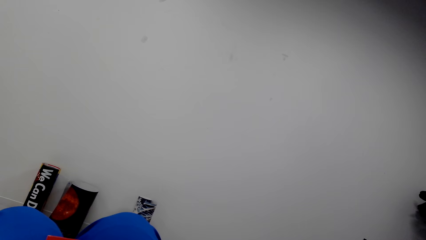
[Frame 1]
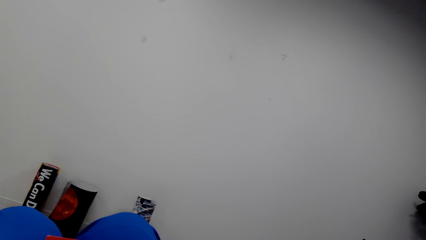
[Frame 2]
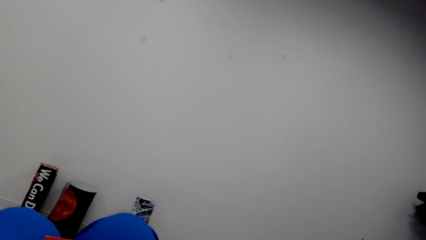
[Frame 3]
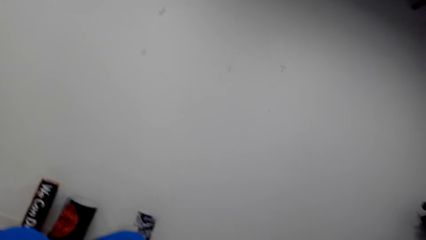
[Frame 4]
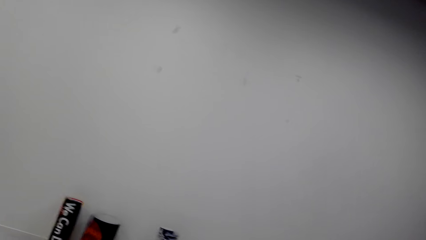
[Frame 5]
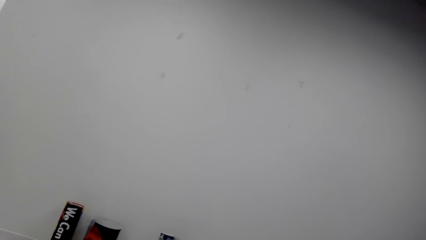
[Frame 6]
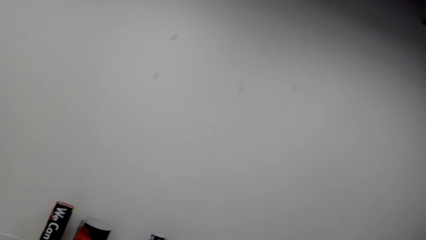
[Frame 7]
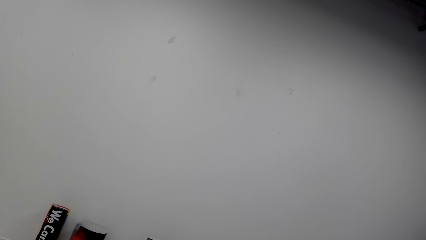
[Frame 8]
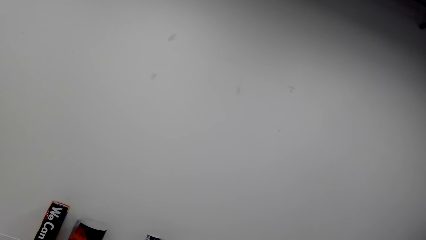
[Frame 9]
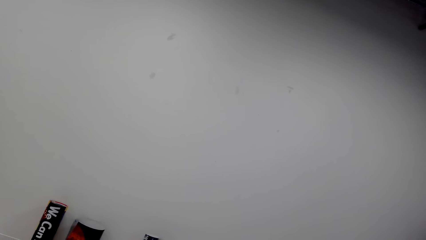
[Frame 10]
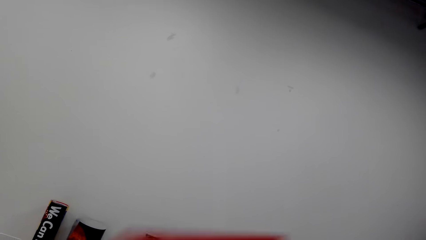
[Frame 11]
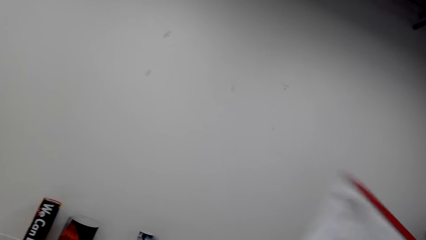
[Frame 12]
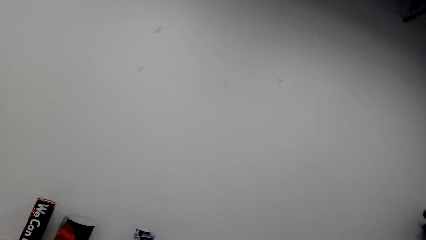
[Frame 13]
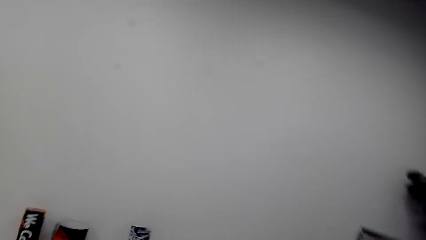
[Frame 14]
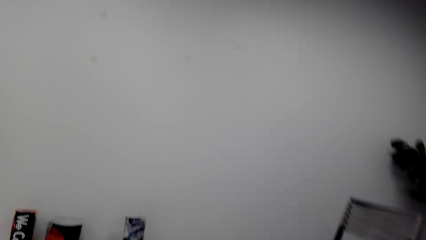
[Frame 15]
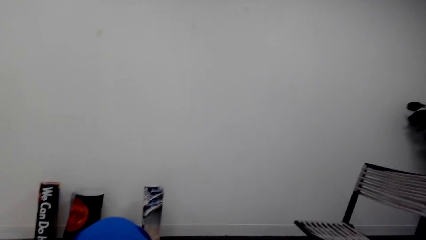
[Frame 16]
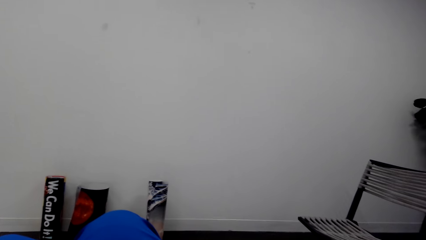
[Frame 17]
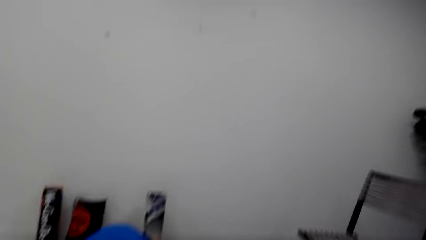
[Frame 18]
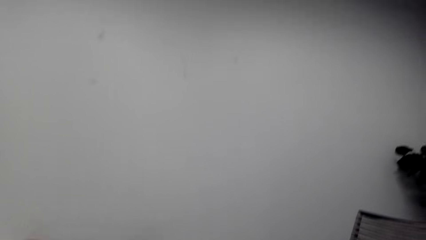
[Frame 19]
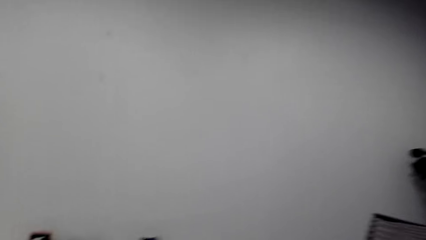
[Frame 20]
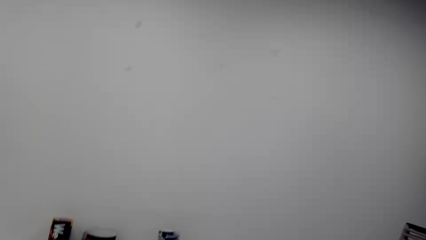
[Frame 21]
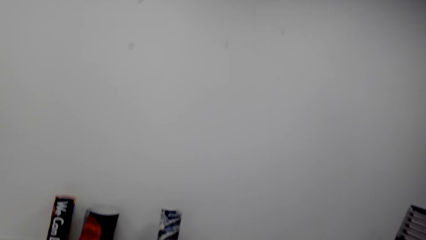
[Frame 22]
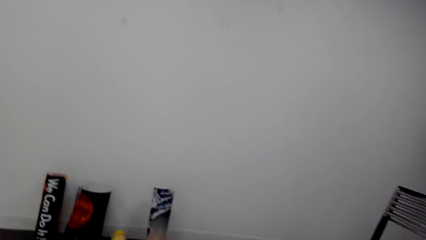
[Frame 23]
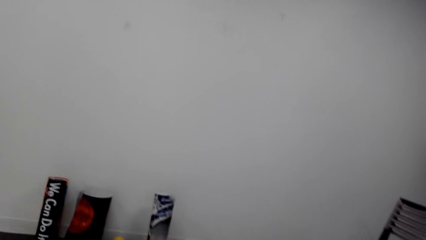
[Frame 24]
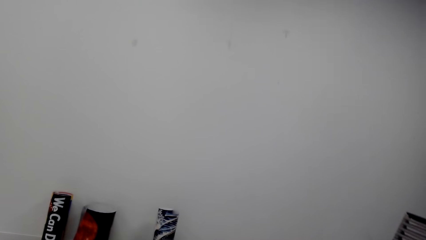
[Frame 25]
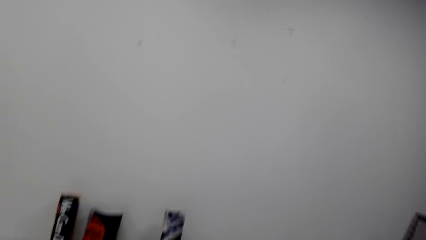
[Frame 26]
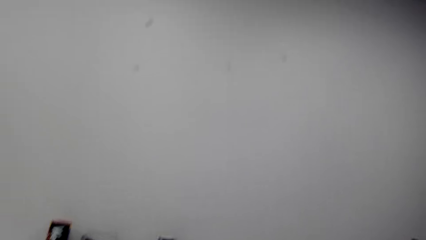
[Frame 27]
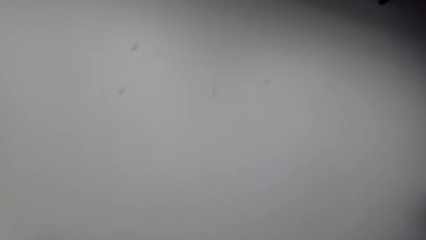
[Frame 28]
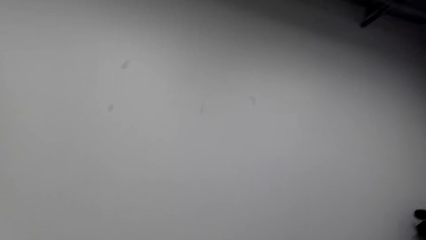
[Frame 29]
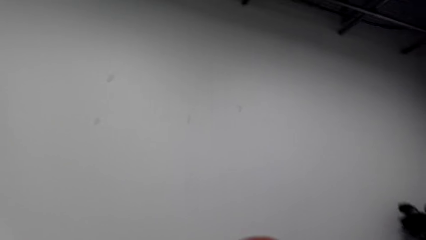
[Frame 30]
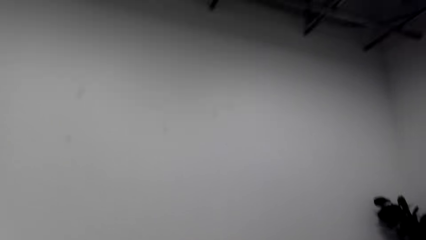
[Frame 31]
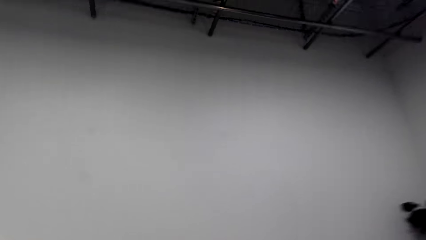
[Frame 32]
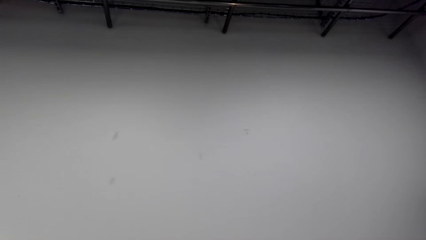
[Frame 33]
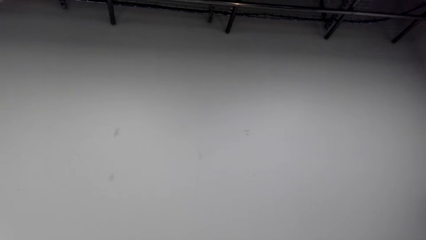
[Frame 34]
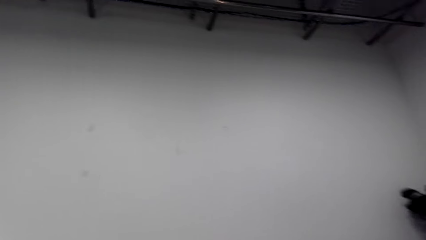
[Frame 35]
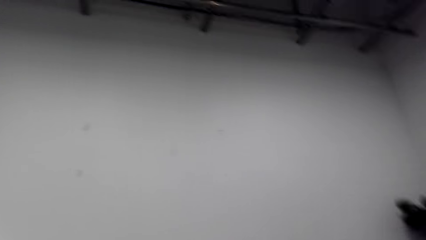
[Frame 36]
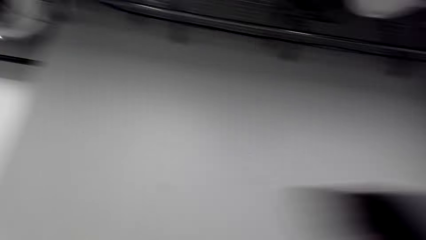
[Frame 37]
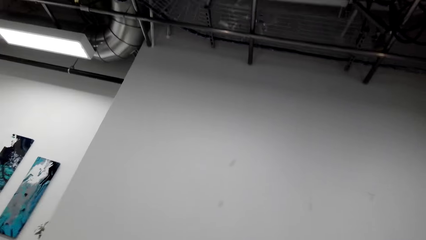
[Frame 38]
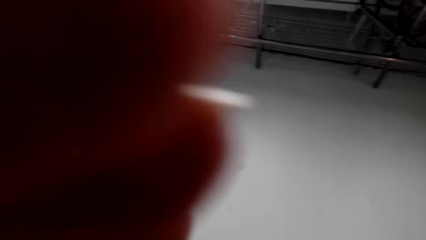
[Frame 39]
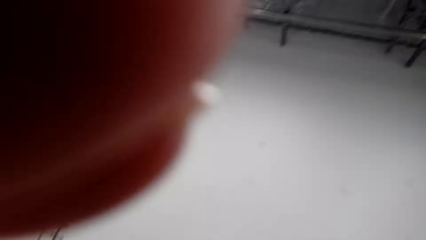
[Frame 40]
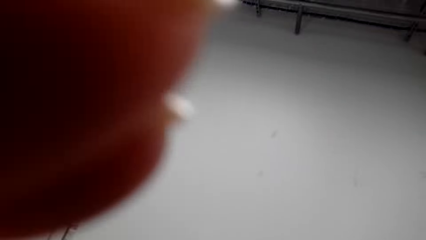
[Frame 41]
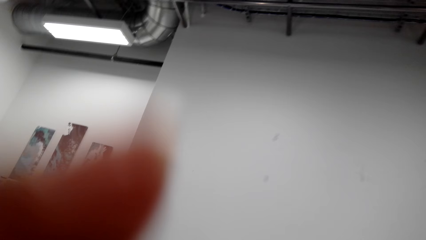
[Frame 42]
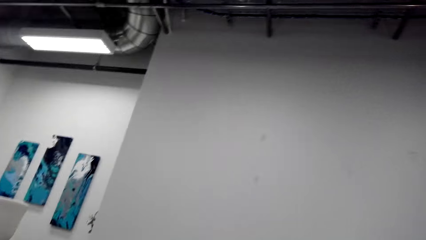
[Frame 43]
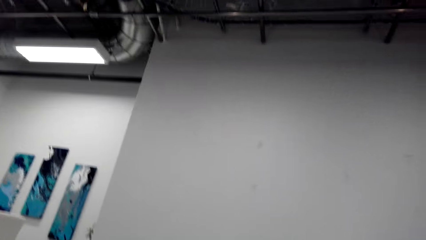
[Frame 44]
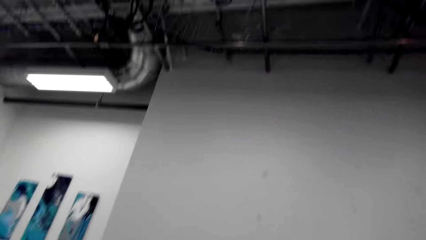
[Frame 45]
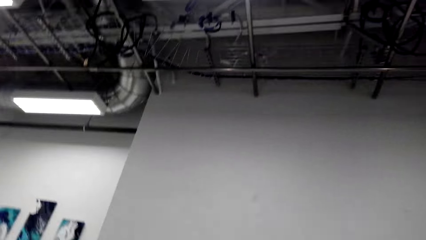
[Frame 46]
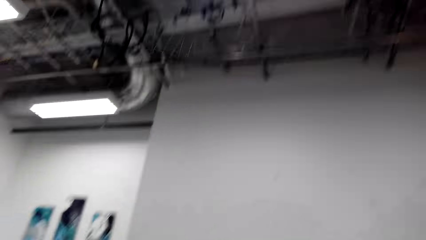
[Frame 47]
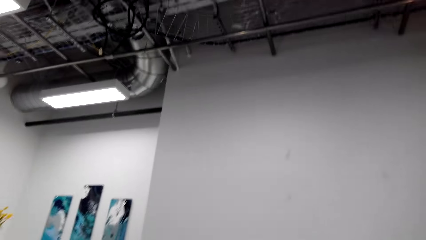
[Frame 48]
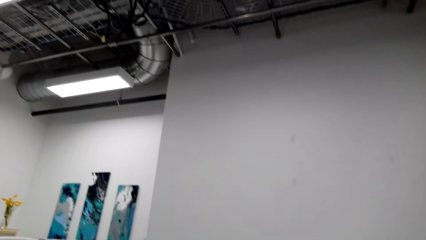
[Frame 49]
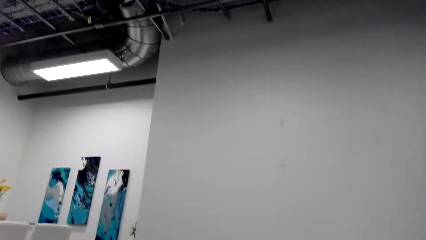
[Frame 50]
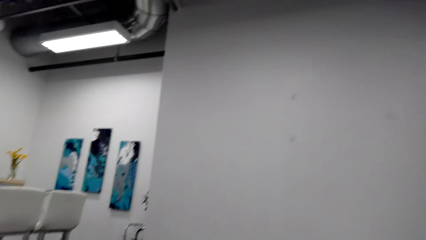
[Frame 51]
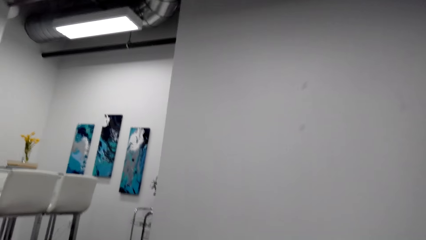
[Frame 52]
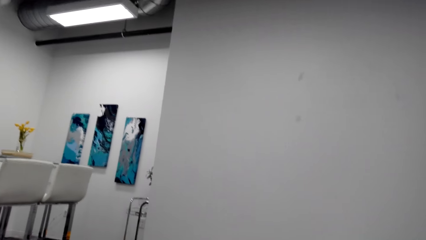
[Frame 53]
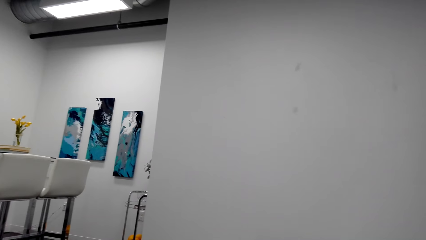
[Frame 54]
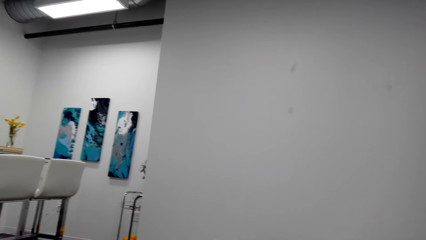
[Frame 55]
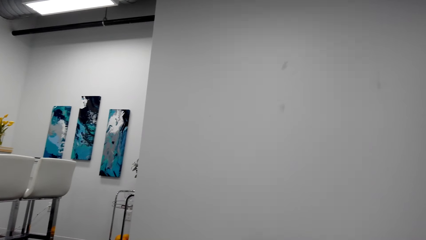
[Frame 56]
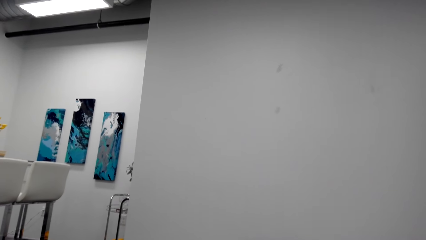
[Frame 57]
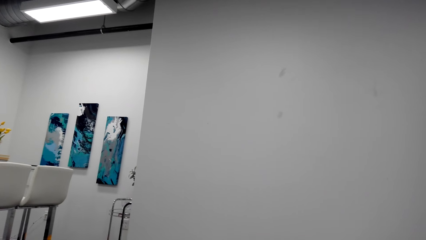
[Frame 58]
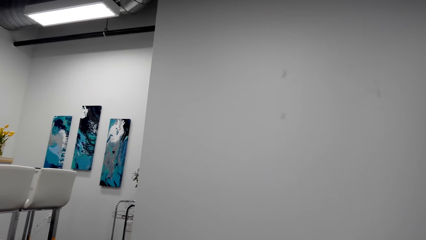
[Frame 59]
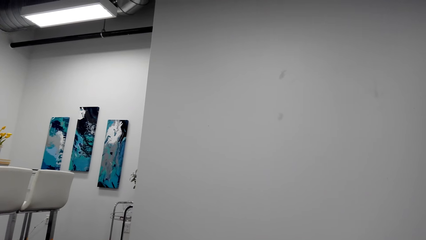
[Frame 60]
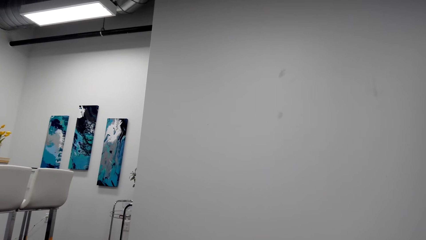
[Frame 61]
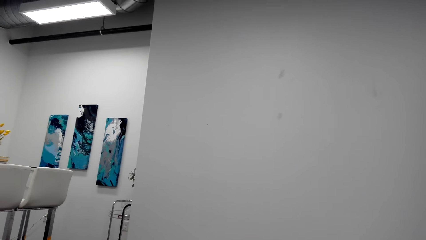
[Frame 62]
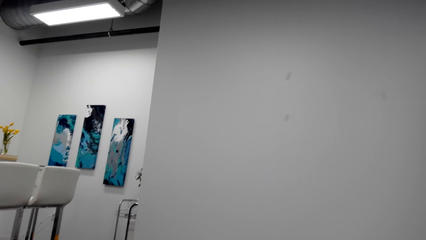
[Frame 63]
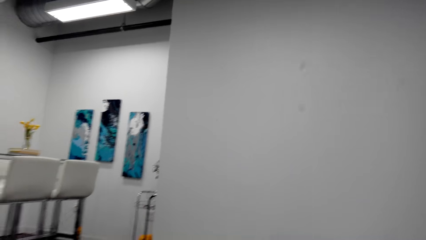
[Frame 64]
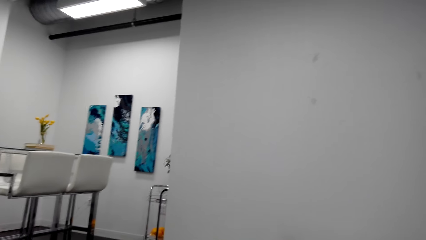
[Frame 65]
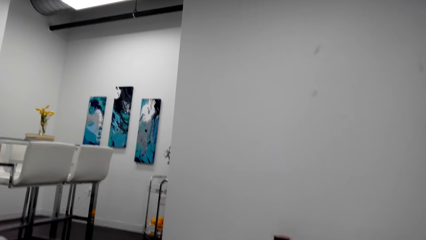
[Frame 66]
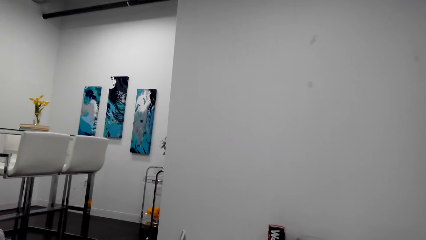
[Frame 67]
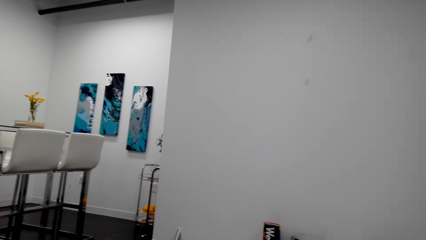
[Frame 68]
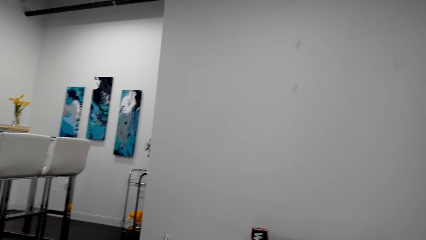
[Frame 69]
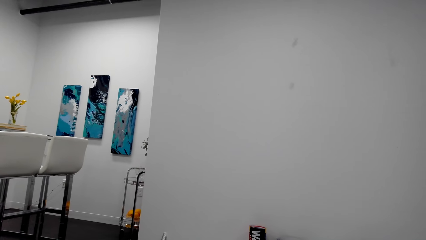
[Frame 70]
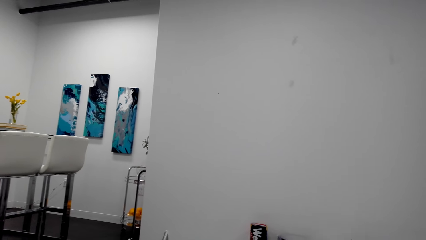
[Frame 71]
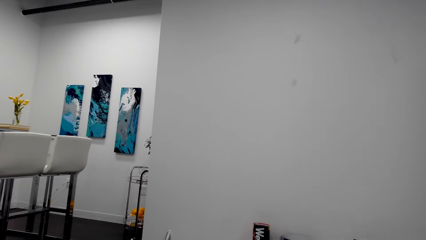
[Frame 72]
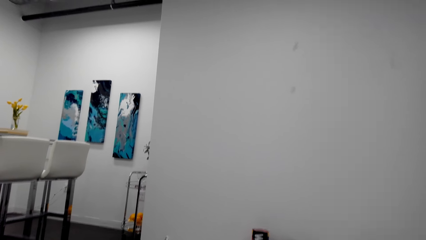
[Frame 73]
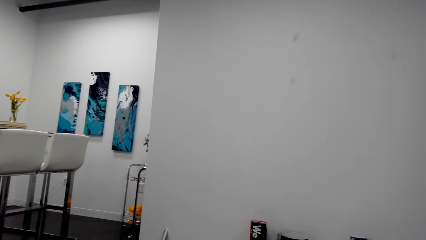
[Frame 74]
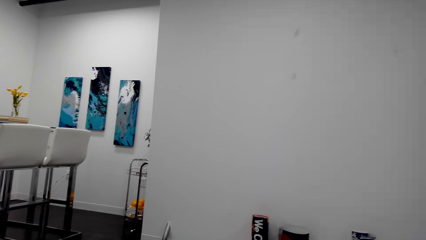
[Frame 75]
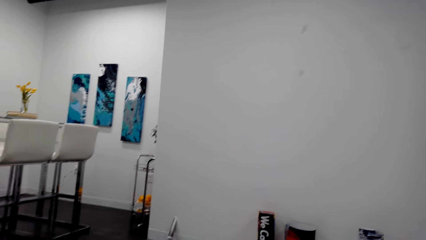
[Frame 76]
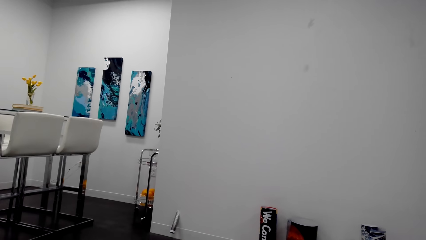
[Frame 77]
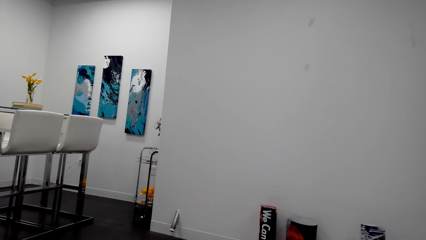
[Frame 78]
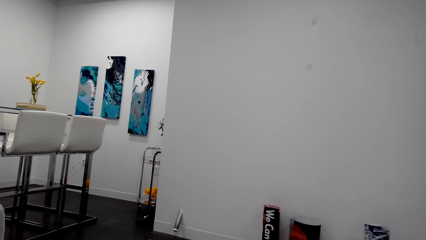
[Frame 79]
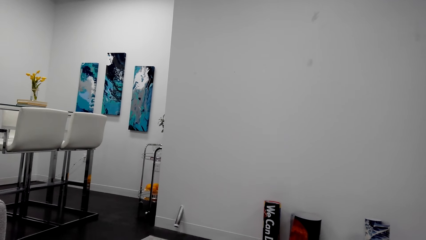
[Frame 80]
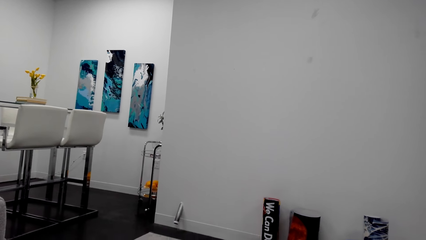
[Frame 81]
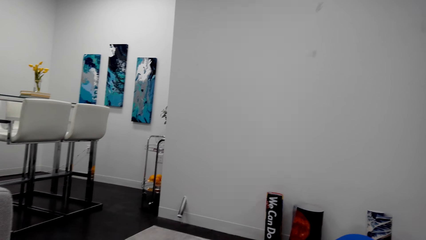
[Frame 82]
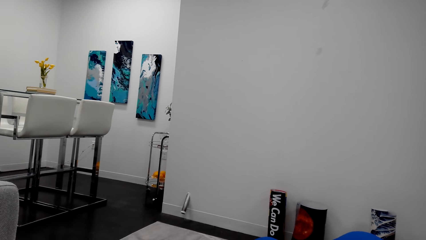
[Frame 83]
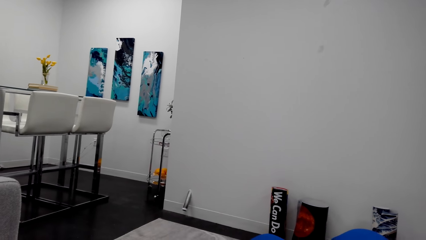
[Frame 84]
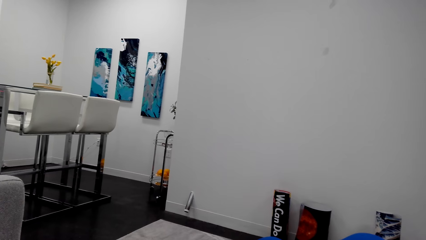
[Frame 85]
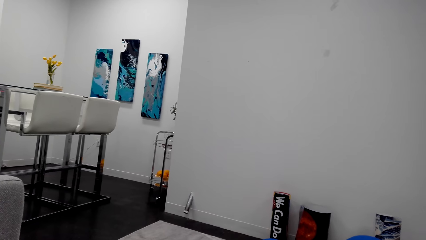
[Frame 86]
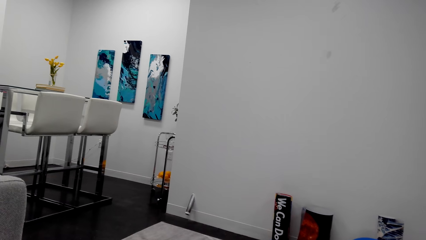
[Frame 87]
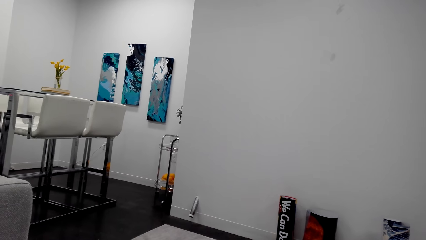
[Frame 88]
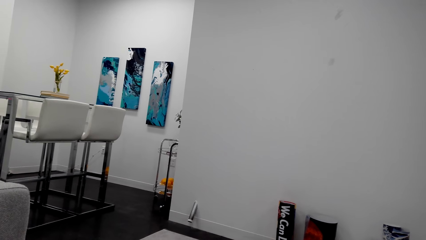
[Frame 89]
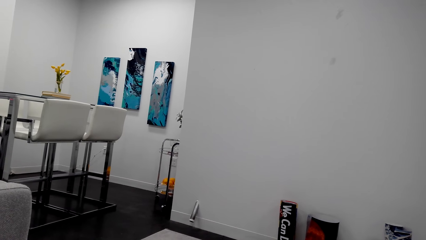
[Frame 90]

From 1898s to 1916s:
The camera wearer converses. They raise the left hand towards the camera. They adjust the camera. They withdraw the left hand from the camera. They converse. They turn around the living room.
